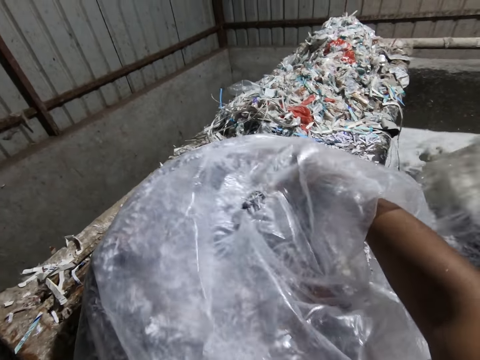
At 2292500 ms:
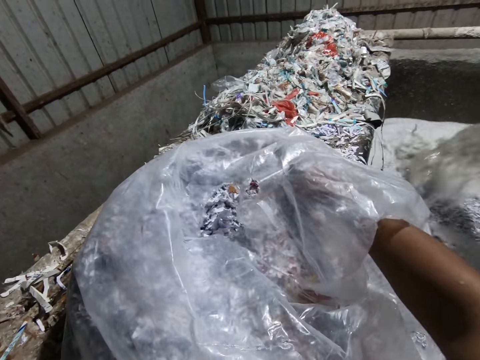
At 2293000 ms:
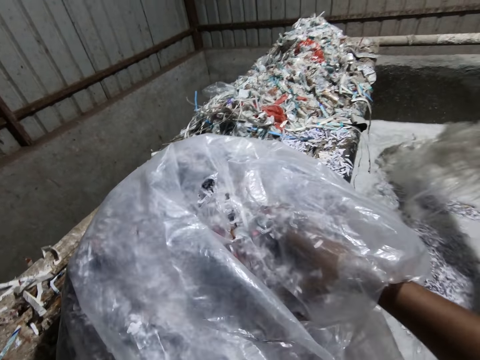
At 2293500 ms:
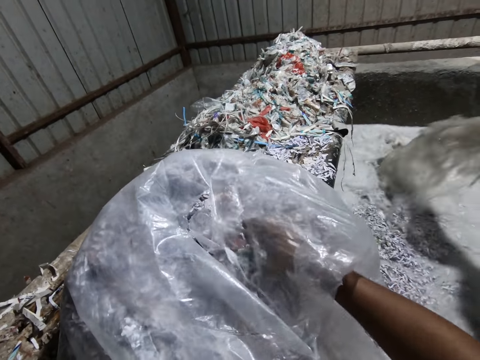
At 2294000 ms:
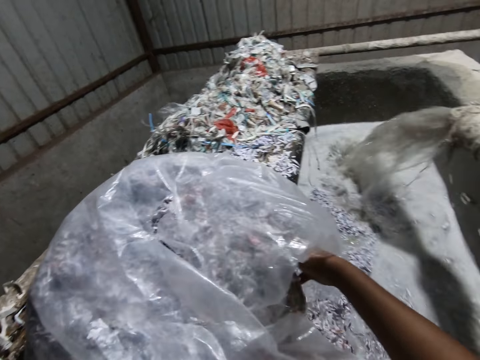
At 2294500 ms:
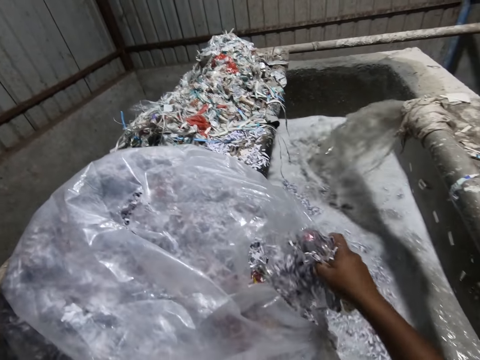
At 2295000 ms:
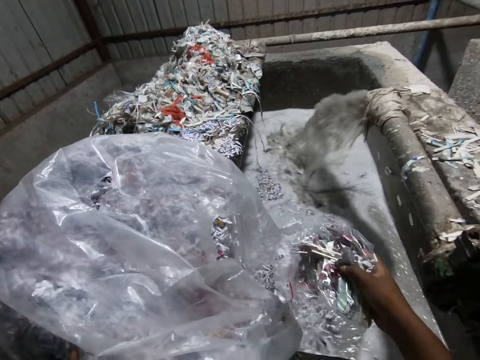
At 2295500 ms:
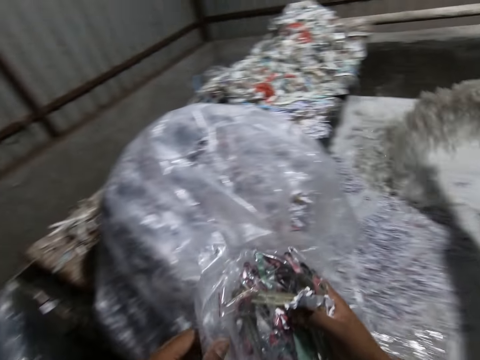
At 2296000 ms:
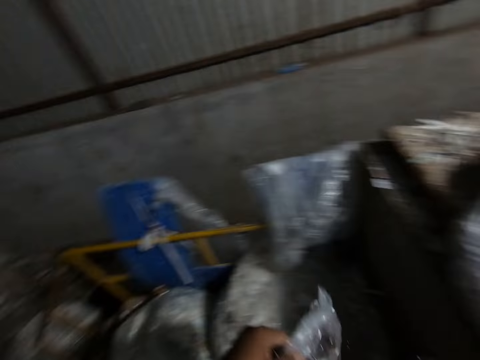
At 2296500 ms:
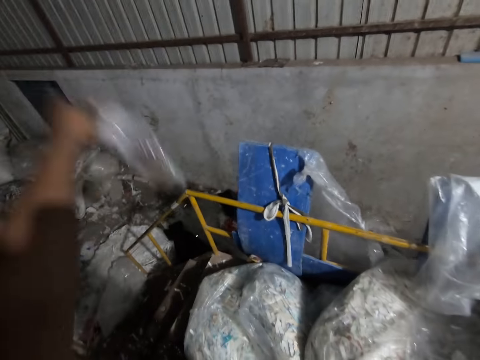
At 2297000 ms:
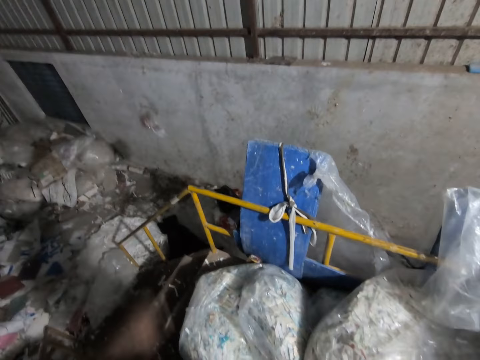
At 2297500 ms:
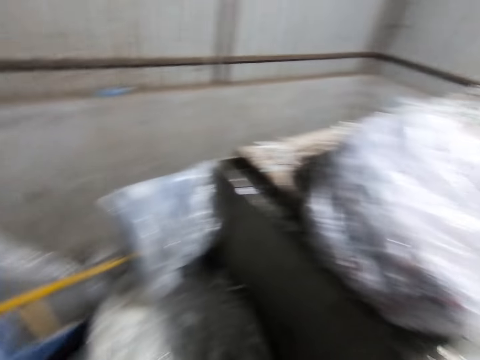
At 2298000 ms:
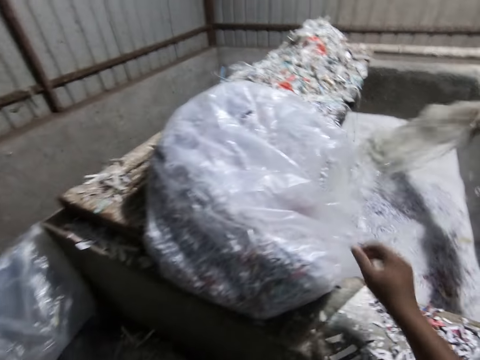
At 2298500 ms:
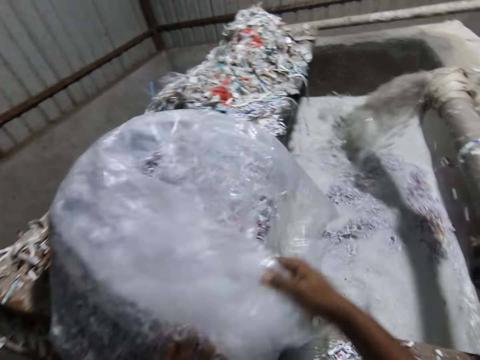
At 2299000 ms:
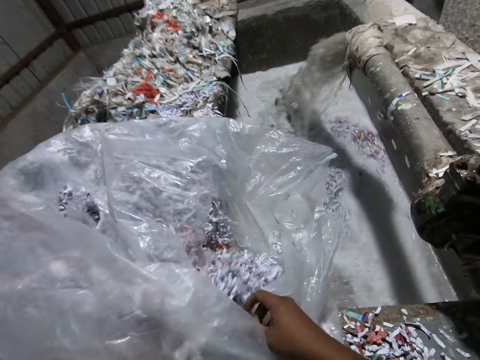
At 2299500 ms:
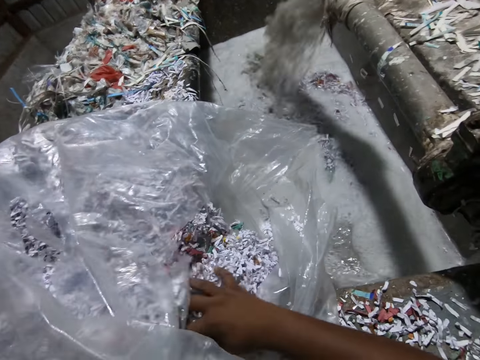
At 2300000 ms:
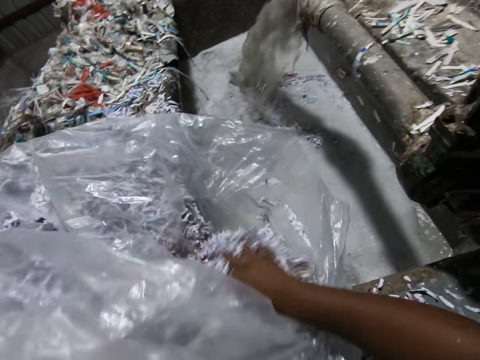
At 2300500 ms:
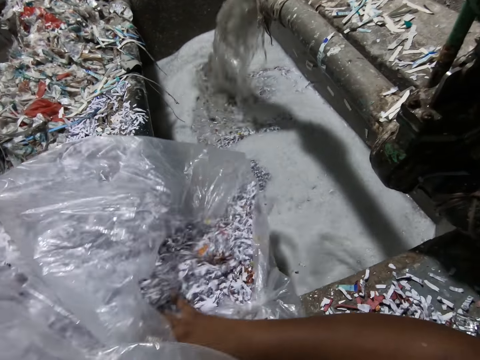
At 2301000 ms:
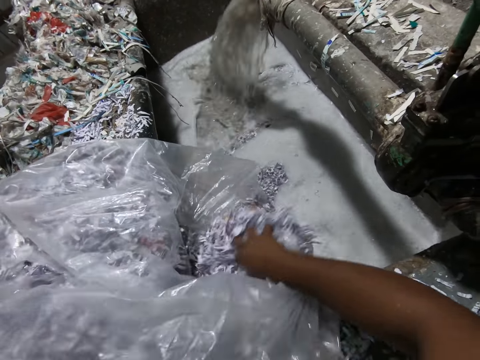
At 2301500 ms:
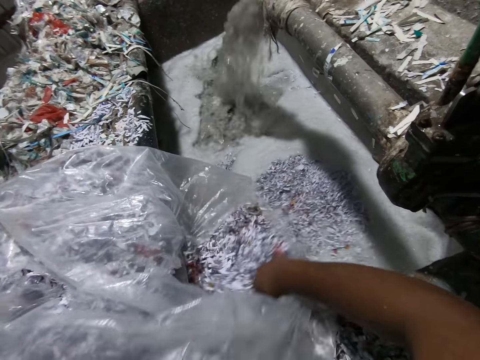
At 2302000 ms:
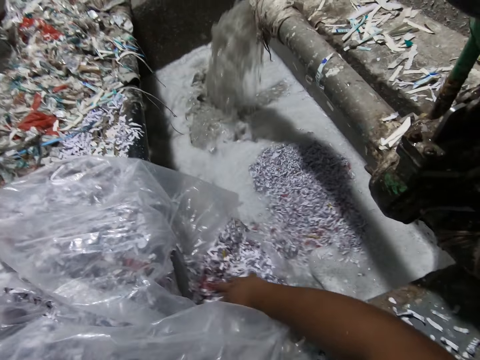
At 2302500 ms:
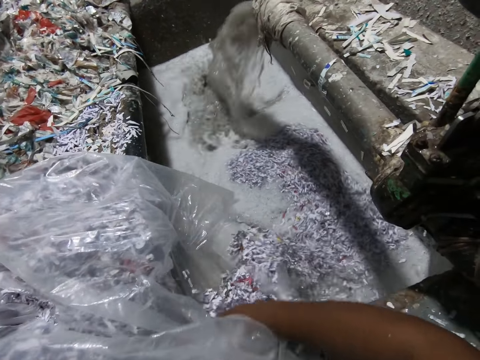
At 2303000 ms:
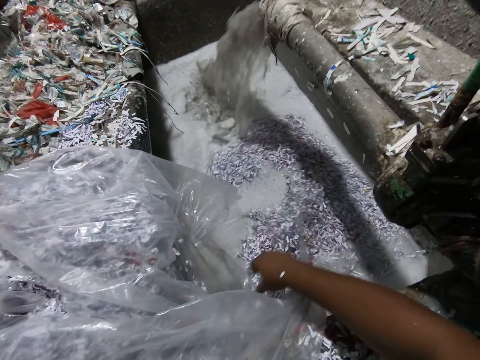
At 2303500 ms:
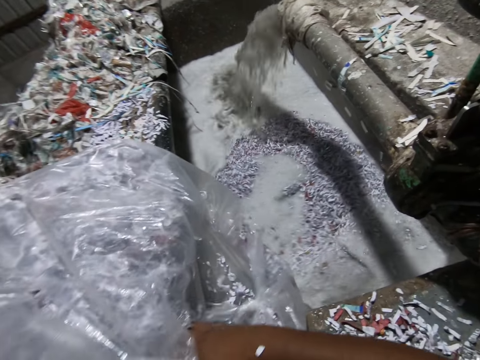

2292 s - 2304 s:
The camera wearer picks a pack of paper waste in the bag of paper waste on the slab with his right hand. He pulls a paper bag. He holds the pack of paper waste with both hands. He throws the pack of paper waste in his left hand on the ground. He holds the paper bag. He pulls the bag of paper waste on the slab with his right hand. He slides paper wastes in the bag of paper waste on the slab into the concrete trench in the factory with his right hand. He pours paper shreds in the water.

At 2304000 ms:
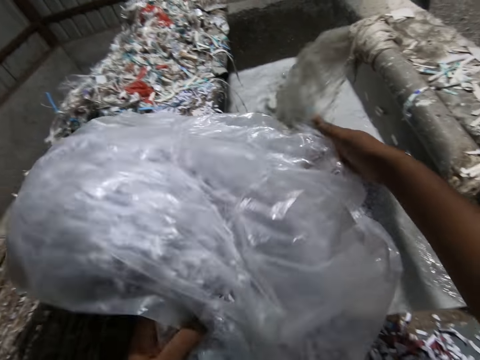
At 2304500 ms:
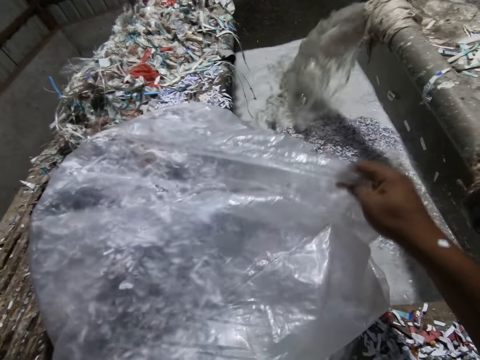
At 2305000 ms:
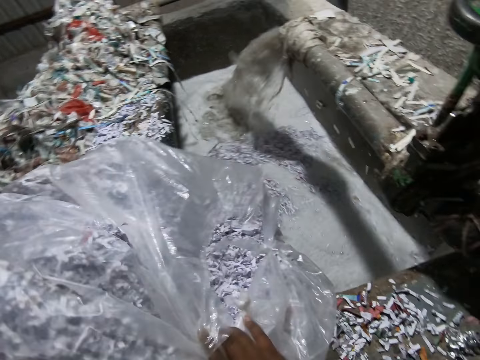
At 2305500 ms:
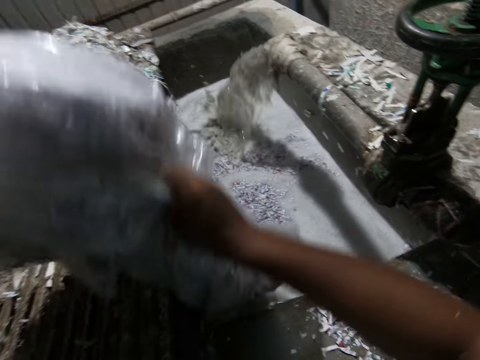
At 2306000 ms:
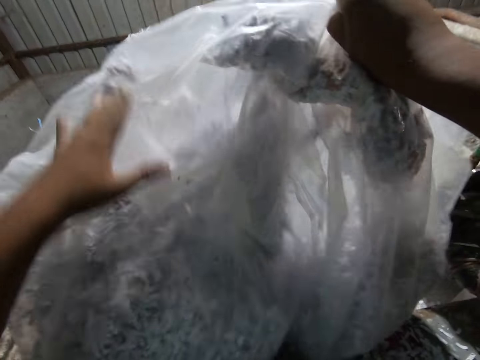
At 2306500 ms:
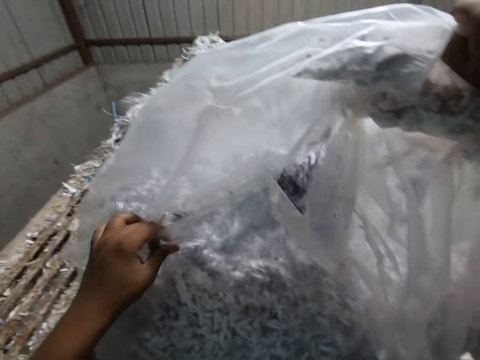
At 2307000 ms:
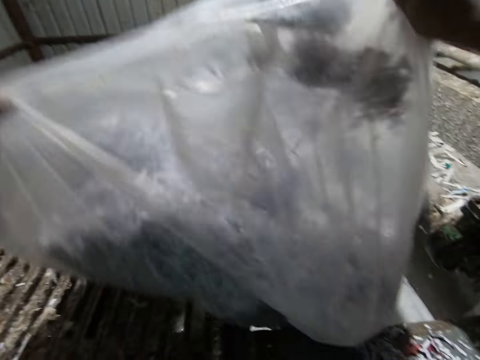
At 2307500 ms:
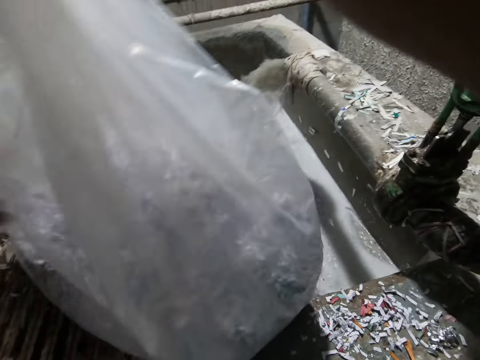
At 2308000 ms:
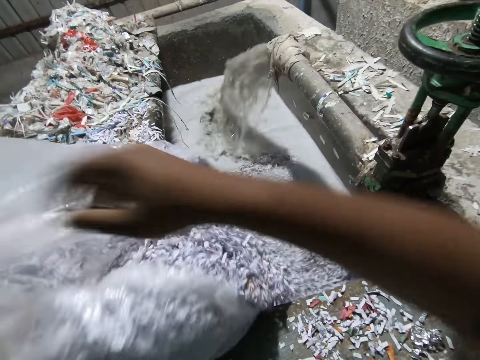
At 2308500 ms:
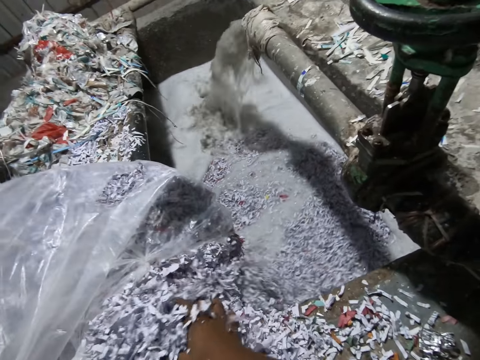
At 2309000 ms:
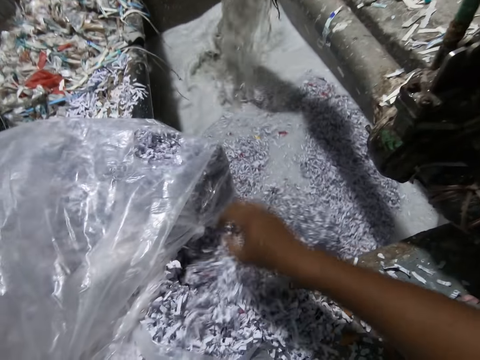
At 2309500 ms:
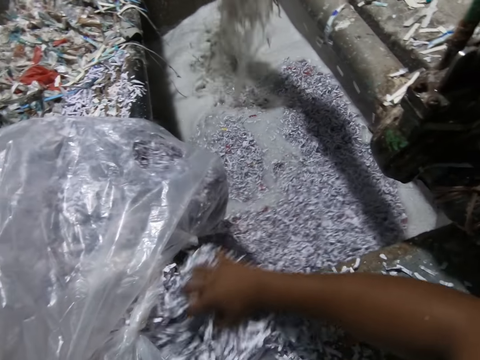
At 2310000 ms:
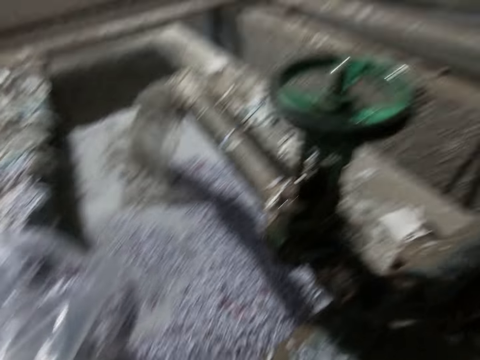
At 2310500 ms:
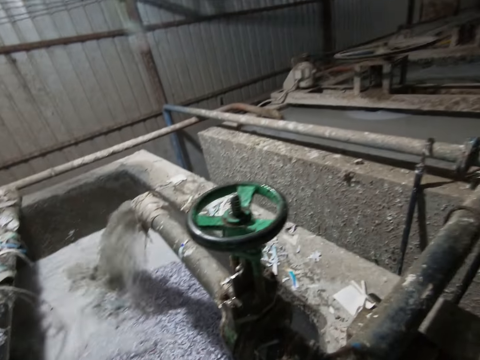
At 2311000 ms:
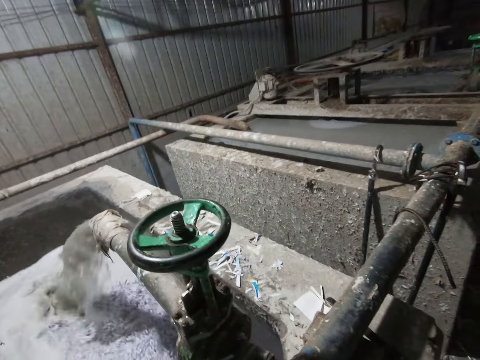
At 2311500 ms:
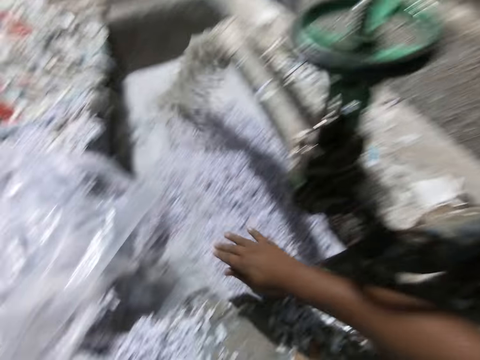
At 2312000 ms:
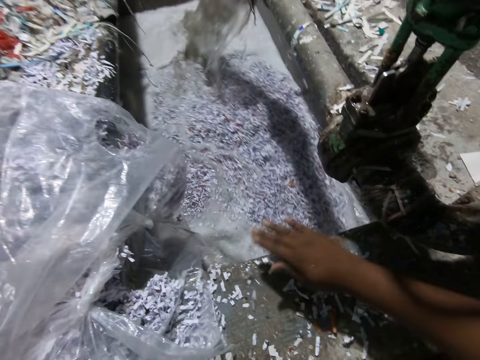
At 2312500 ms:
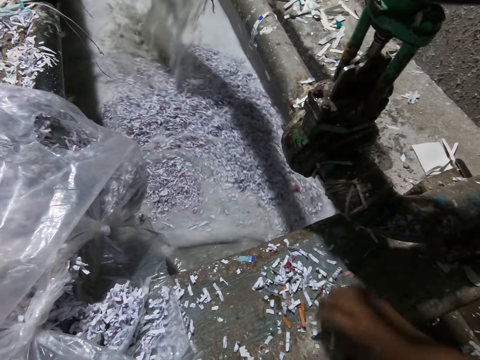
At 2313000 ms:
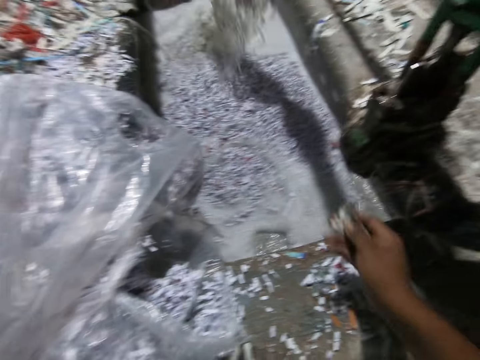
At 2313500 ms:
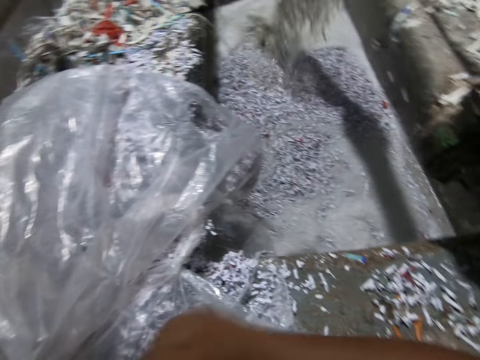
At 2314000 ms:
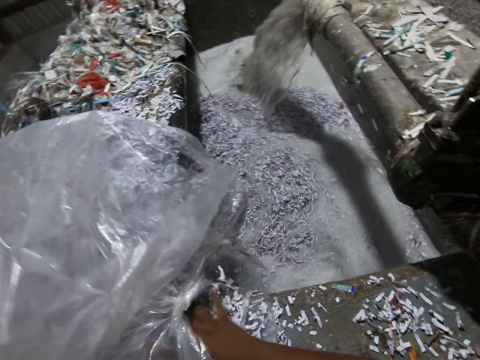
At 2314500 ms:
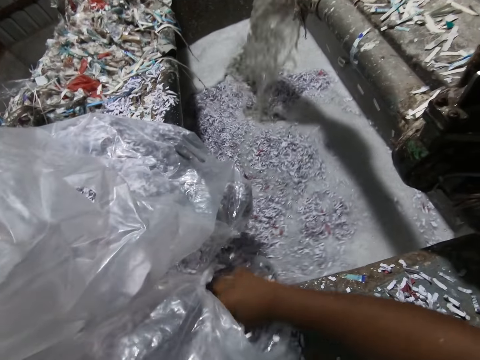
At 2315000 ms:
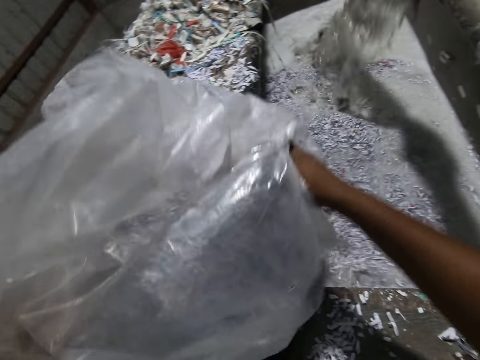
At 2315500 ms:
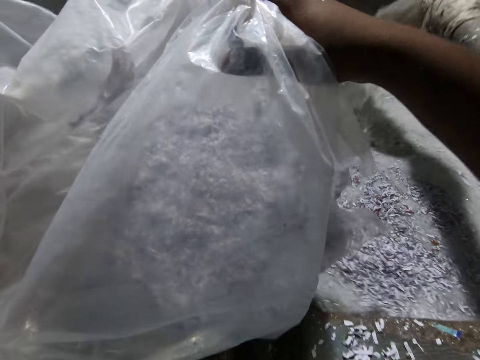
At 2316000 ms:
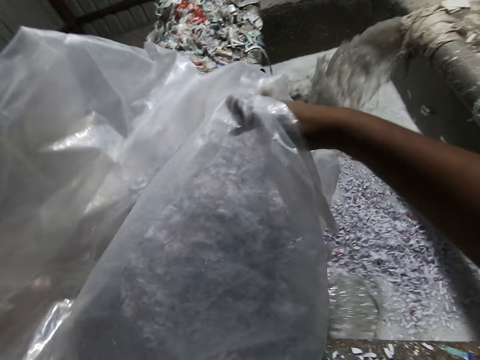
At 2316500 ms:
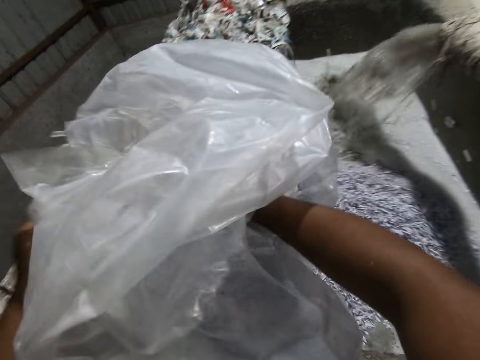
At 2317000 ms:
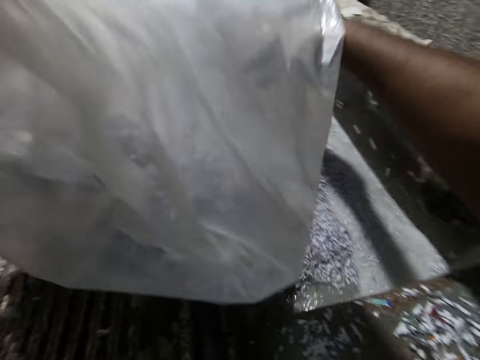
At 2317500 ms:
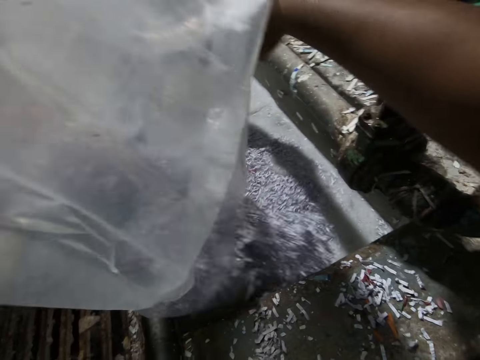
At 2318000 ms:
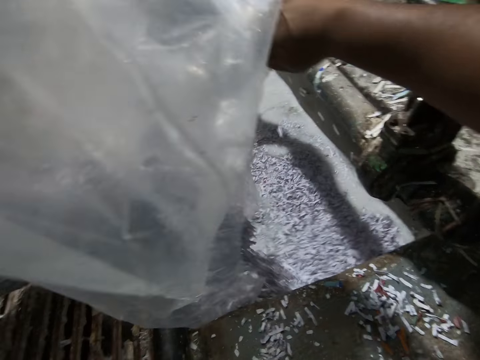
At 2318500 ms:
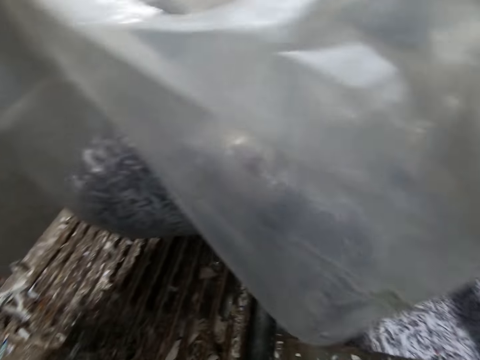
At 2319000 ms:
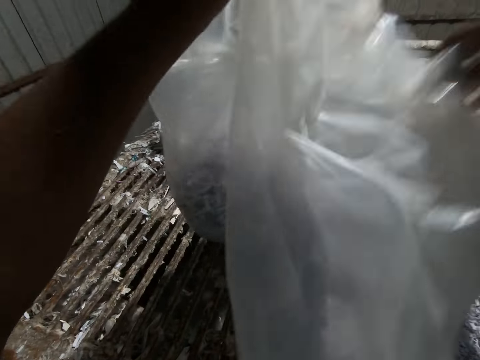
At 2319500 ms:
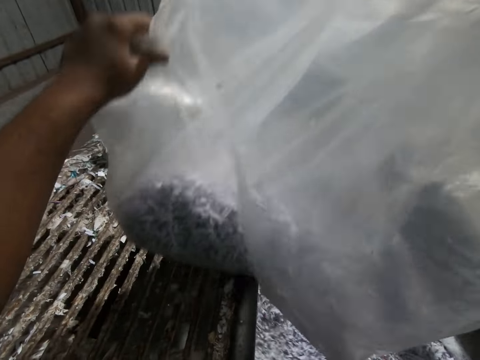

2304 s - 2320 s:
The camera wearer lifts the bag of paper waste from the slab with his hands. He pours the paper waste in the bag of paper waste into the concrete trench in the factory. He slides paper wastes in the bag of paper waste on the slab into the concrete trench in the factory with his right hand. He swipes paper waste on the slab in the factory with his right hand. He picks up paper waste on the slab with his right hand. He throws the paper waste in his right hand on the ground. He slides paper wastes in the bag of paper waste on the slab into the concrete trench in the factory with his right hand. He lifts the bag of paper waste from the slab with his hands. He pours the paper waste in the bag of paper waste into the concrete trench in the factory with both hands.
